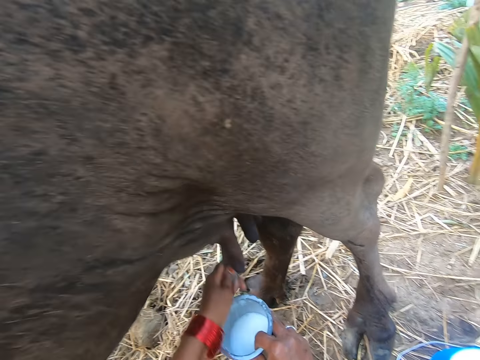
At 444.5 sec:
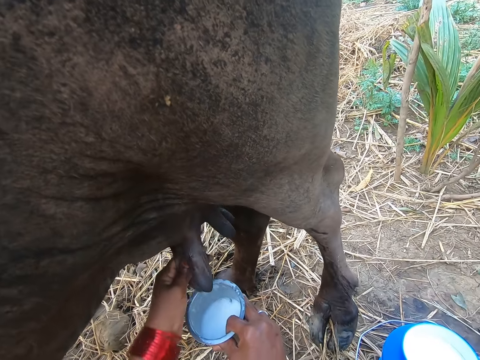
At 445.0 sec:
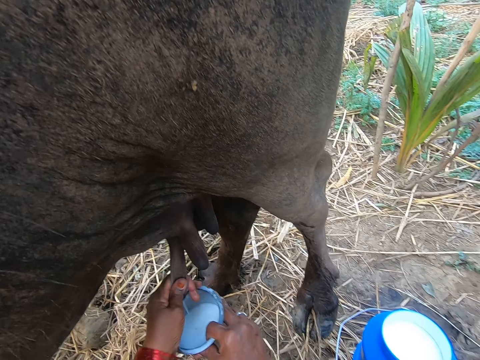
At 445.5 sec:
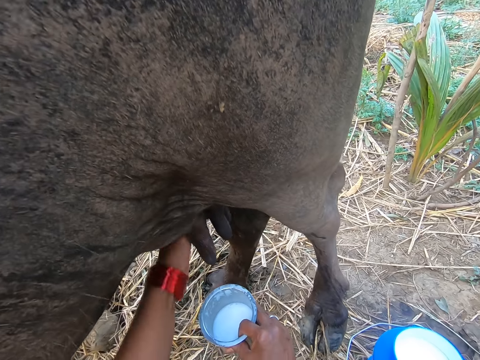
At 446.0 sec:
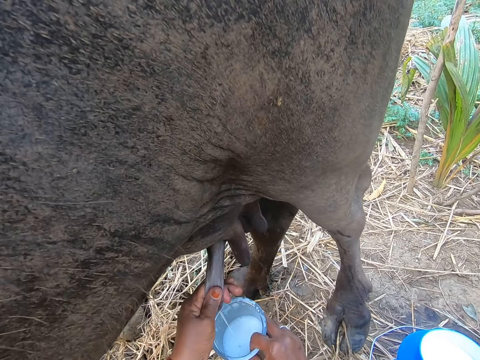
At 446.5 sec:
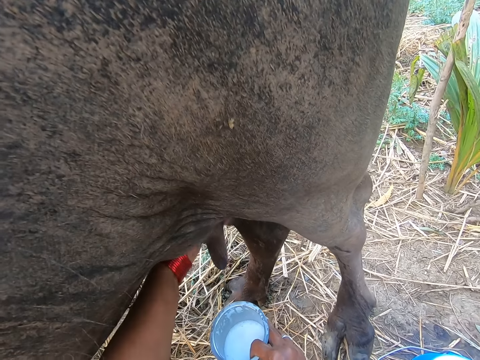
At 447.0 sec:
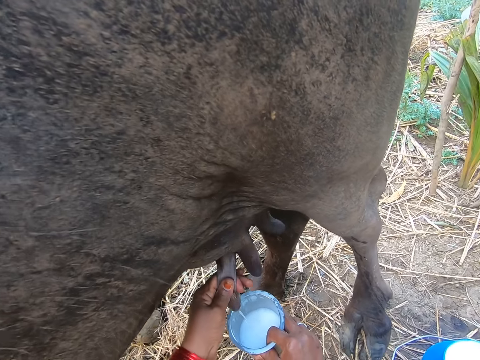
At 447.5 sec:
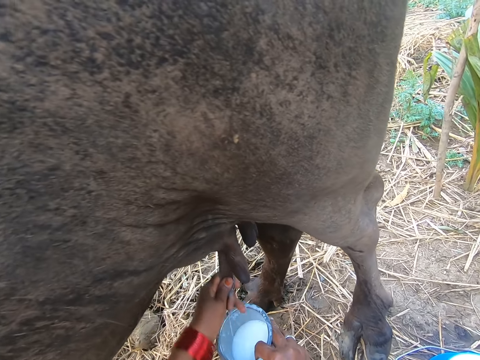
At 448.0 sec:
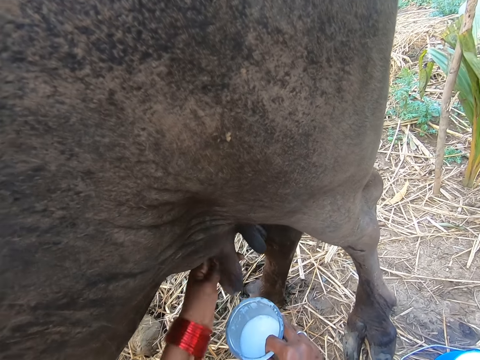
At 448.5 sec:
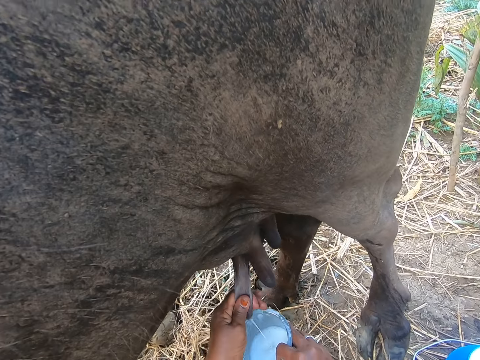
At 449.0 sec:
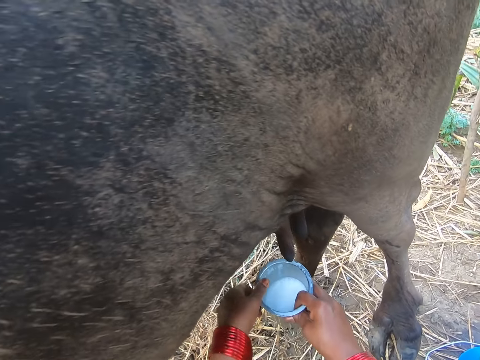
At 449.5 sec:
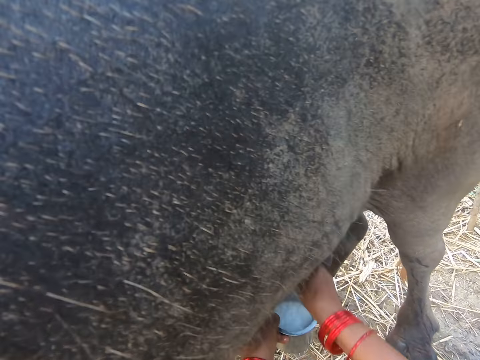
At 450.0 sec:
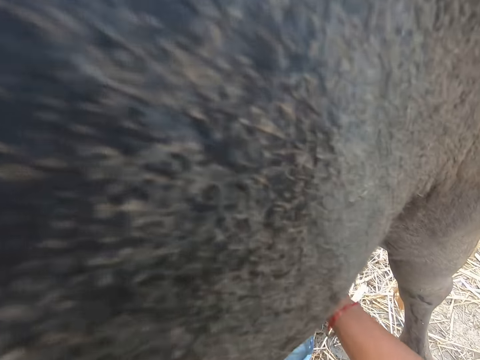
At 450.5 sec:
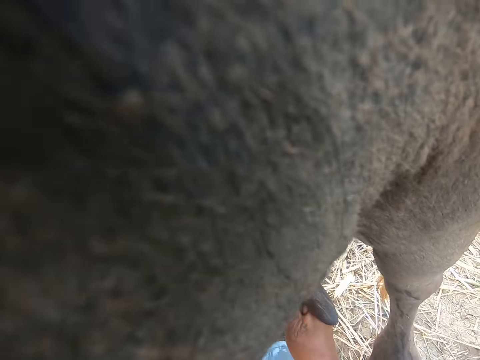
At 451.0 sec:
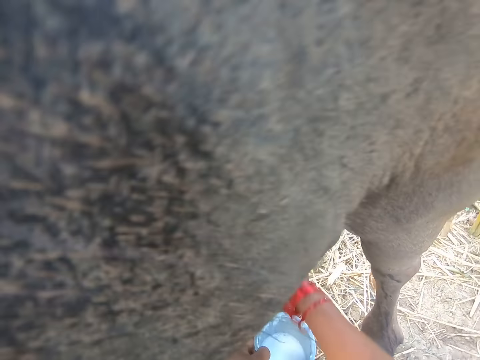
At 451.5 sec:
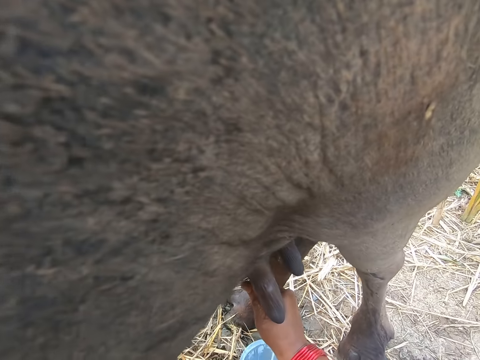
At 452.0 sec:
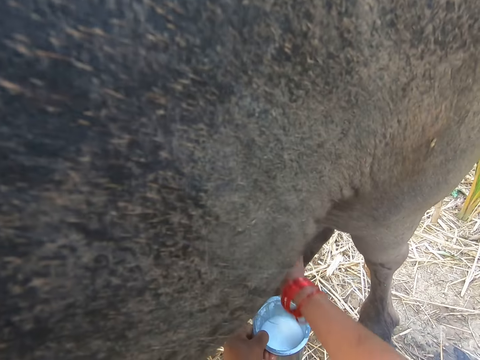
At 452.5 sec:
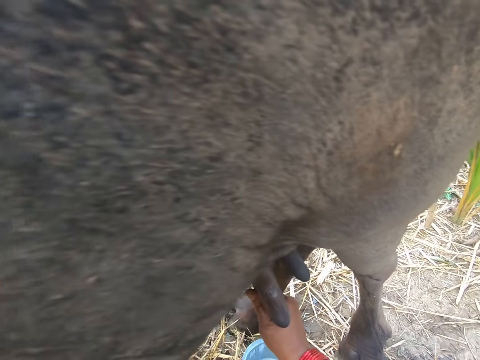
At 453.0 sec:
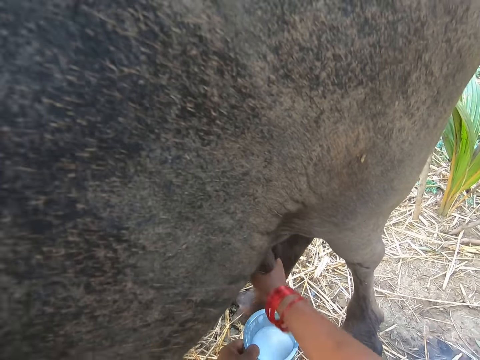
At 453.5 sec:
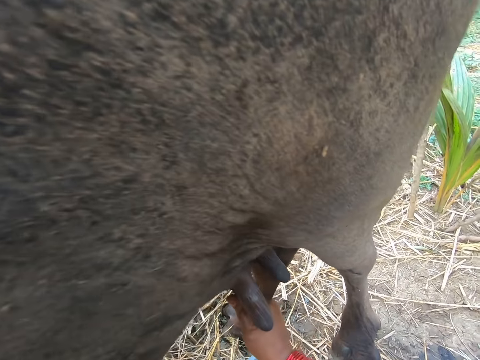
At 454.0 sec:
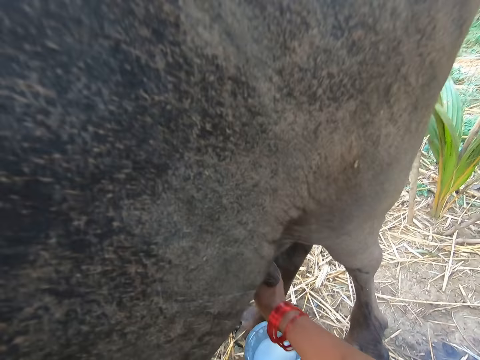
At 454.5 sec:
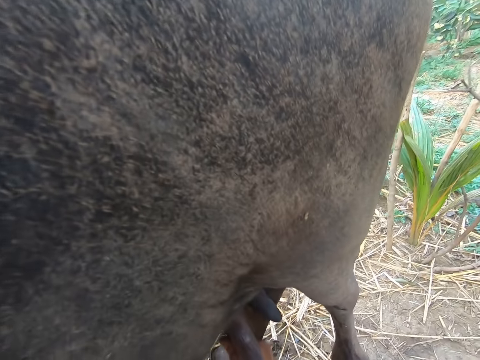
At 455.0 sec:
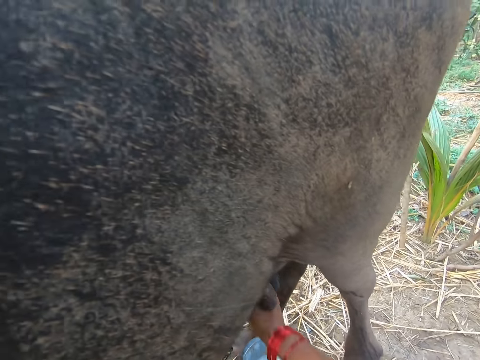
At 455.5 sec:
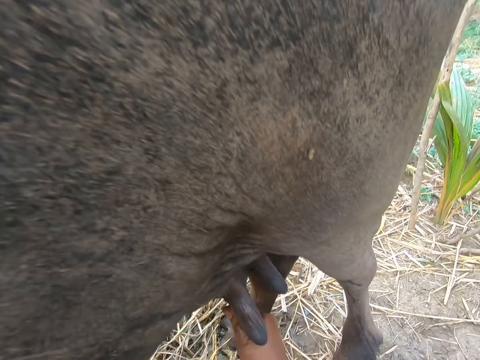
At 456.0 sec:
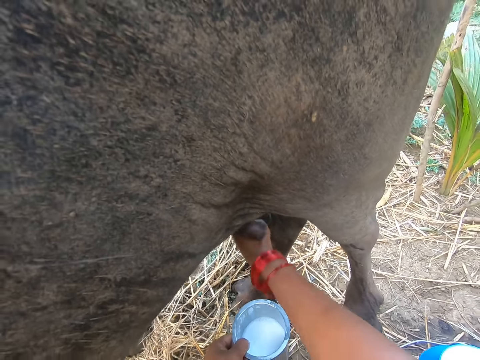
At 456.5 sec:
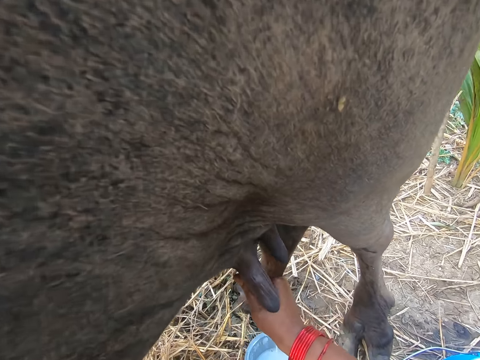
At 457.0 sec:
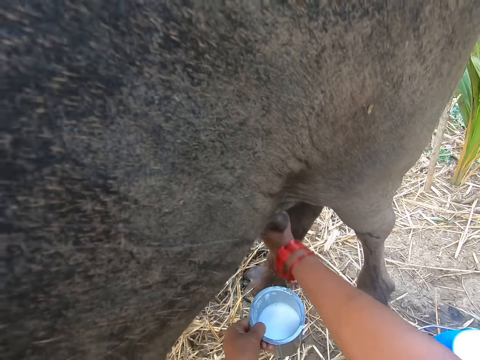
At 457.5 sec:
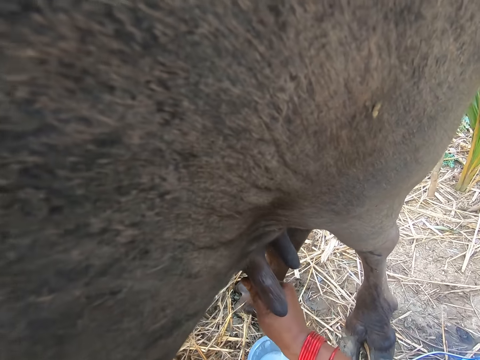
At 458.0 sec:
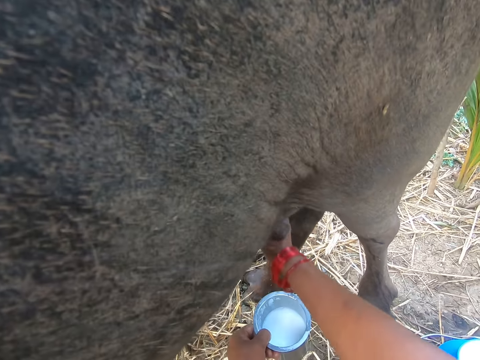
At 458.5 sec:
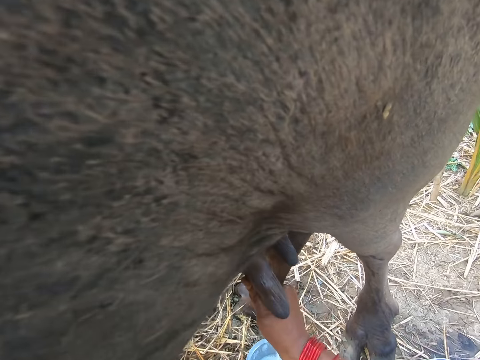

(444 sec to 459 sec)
The camera wearer passes the cup from her right hand to her left hand. She milks the cow.

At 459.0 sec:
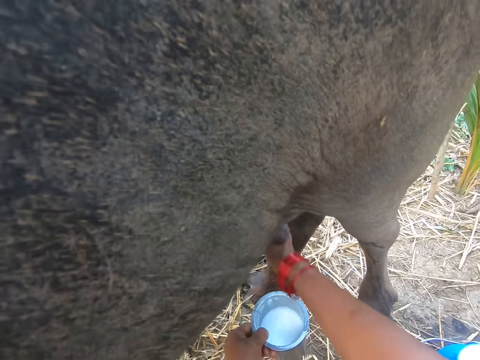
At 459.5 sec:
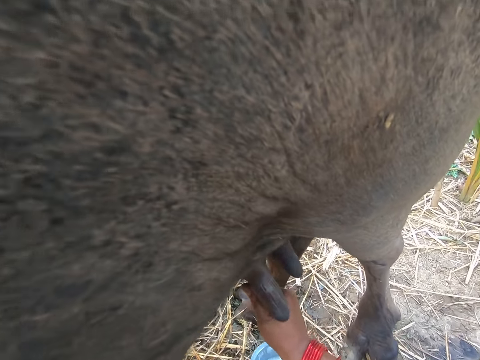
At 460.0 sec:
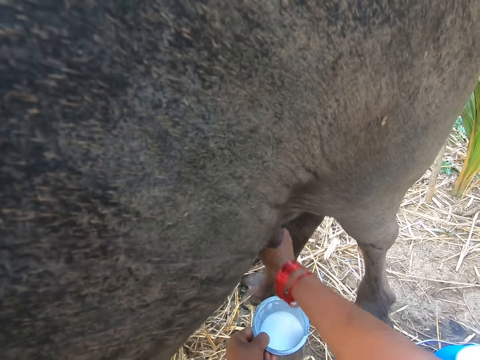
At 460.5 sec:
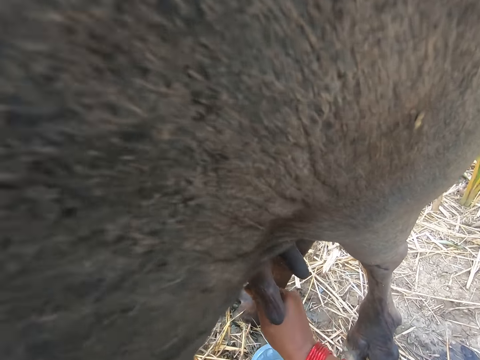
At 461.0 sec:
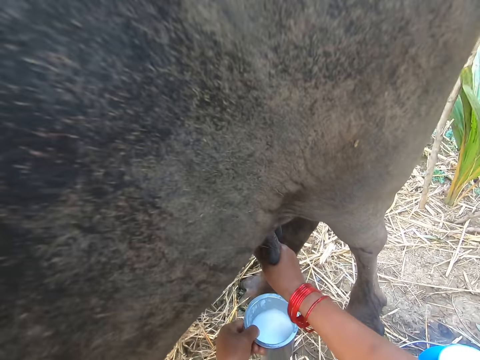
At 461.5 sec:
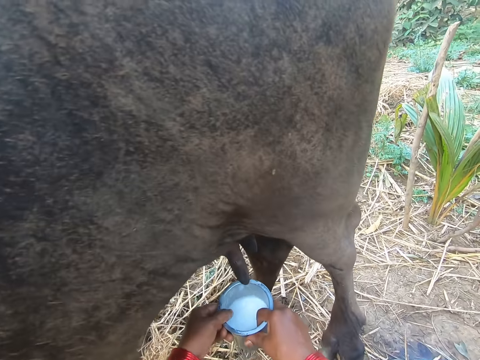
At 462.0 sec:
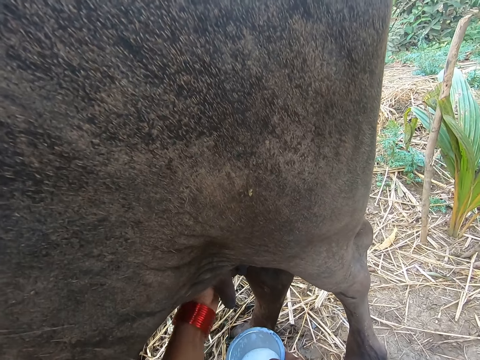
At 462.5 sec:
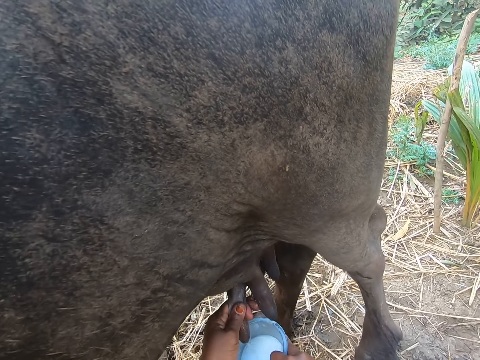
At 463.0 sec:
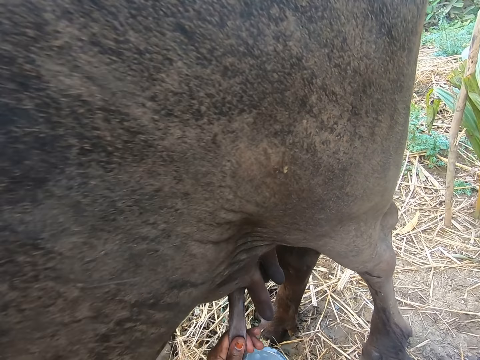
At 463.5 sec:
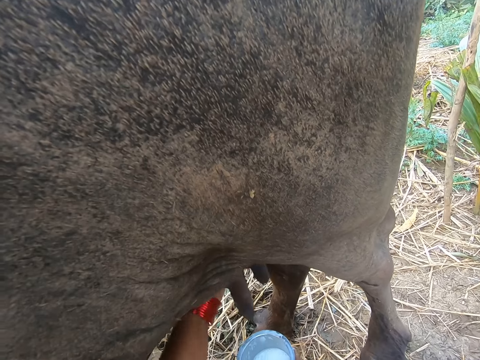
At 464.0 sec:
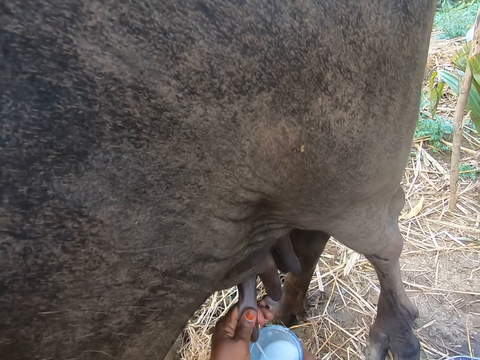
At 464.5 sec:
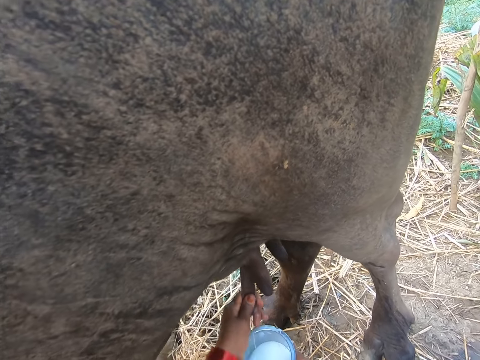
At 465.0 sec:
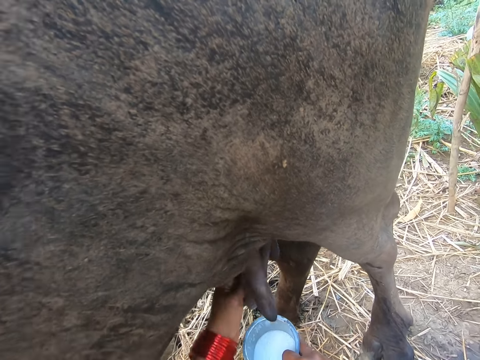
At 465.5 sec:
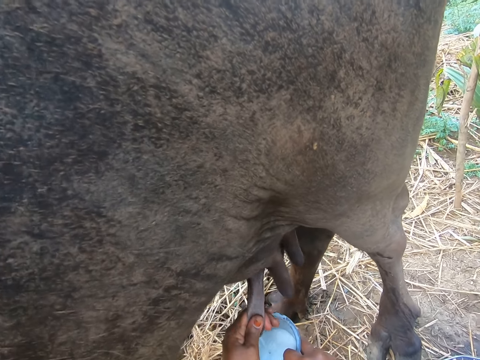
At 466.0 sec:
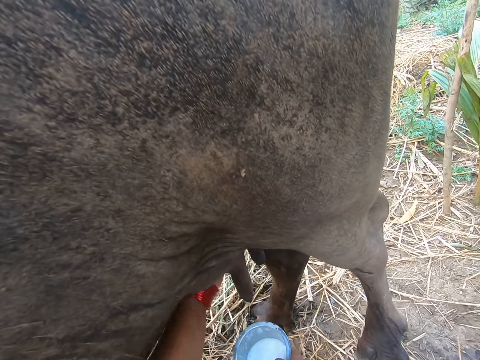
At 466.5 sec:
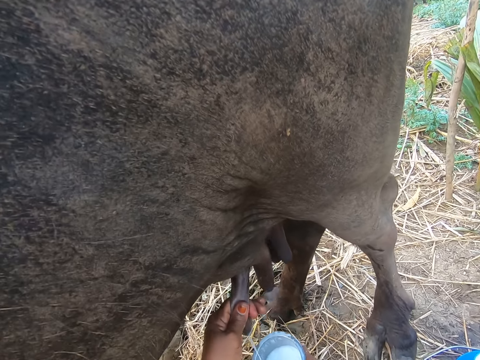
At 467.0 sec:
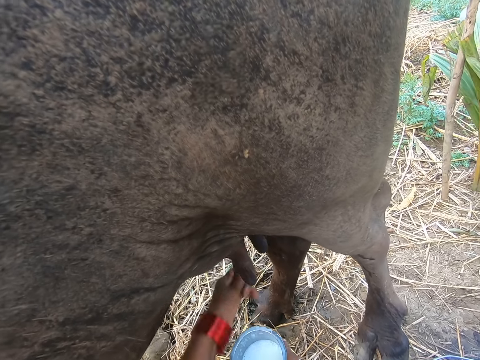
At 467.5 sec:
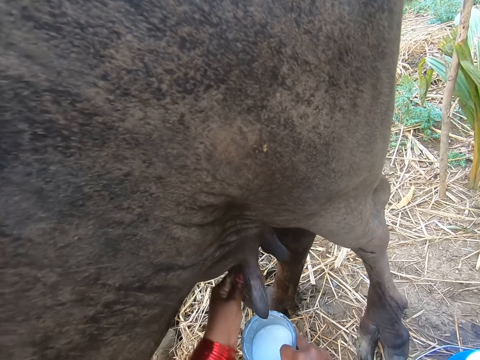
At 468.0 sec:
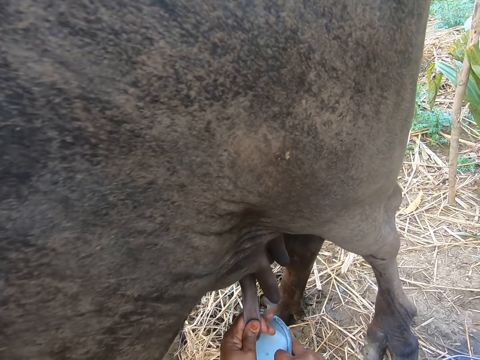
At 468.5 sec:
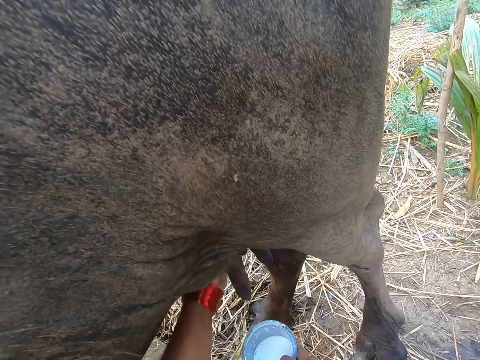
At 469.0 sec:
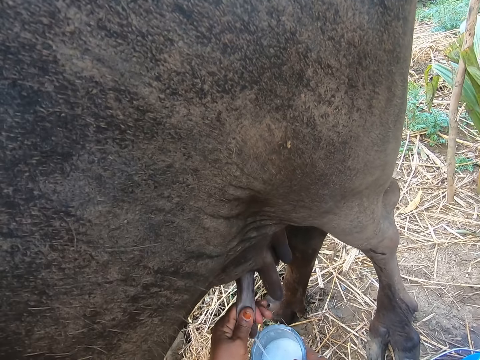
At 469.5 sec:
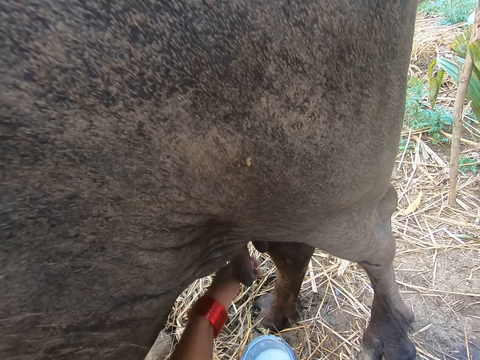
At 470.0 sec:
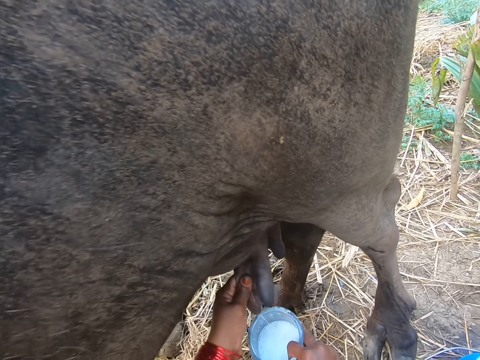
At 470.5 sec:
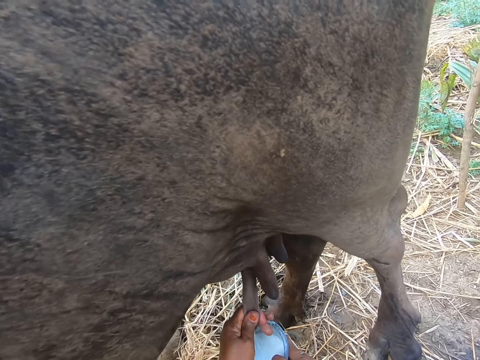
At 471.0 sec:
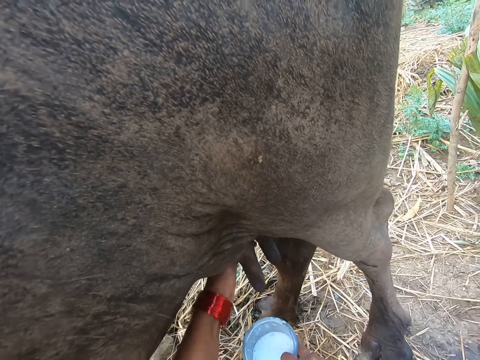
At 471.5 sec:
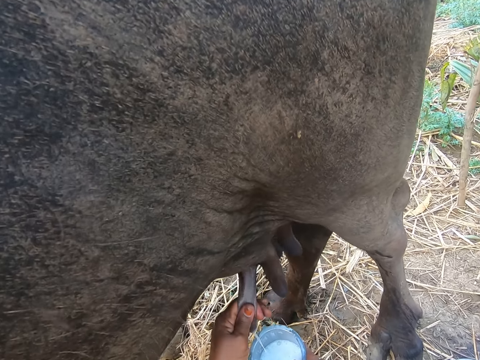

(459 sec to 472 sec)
The camera wearer passes the cup from her left hand to her right hand. She milks the cow.
